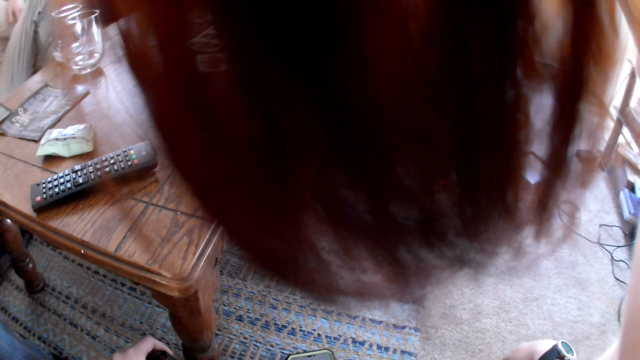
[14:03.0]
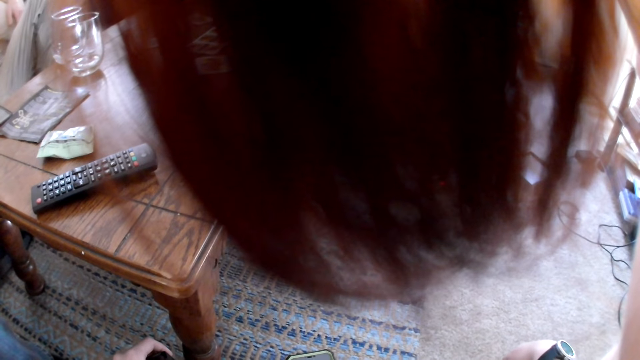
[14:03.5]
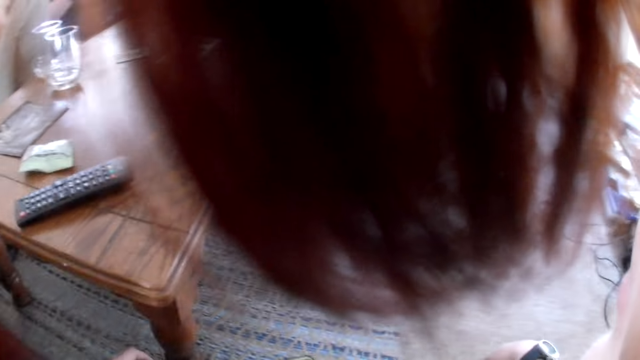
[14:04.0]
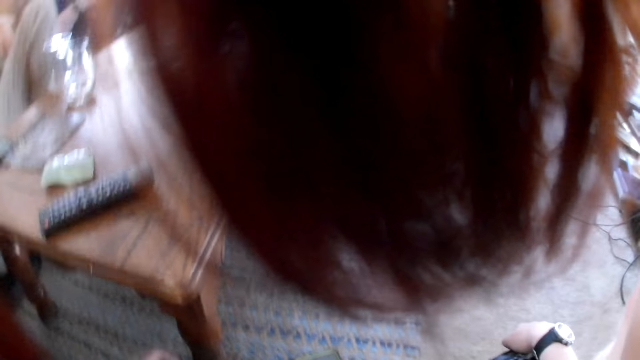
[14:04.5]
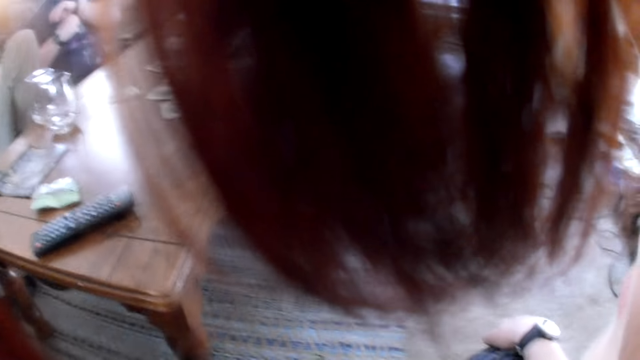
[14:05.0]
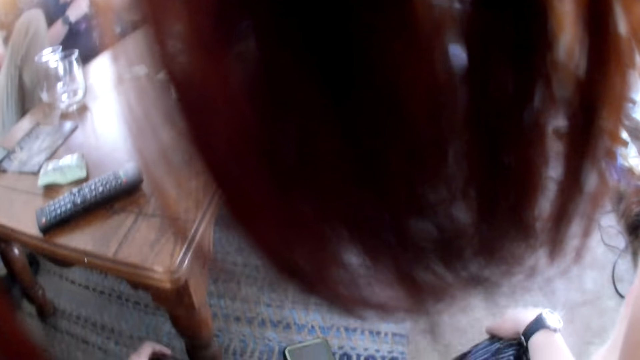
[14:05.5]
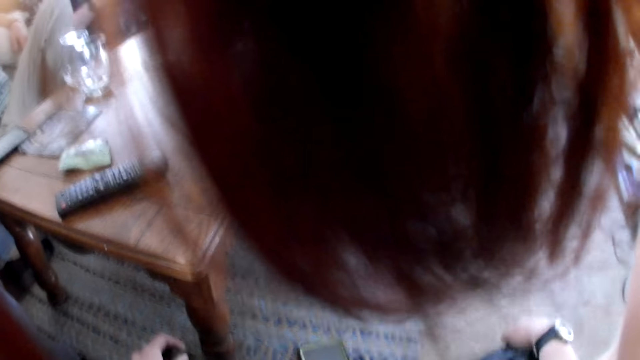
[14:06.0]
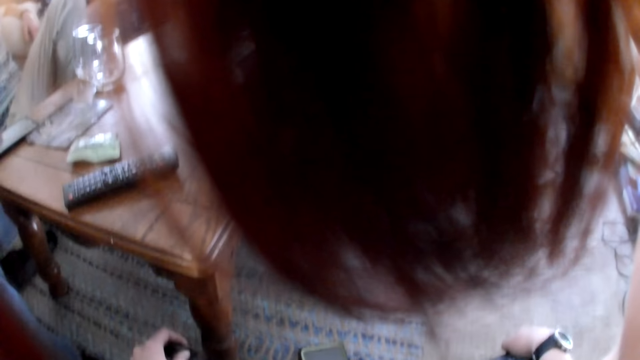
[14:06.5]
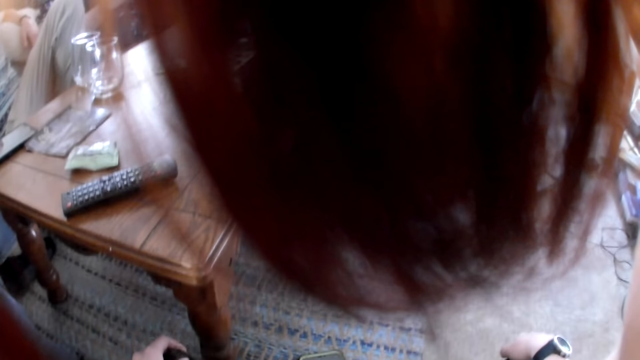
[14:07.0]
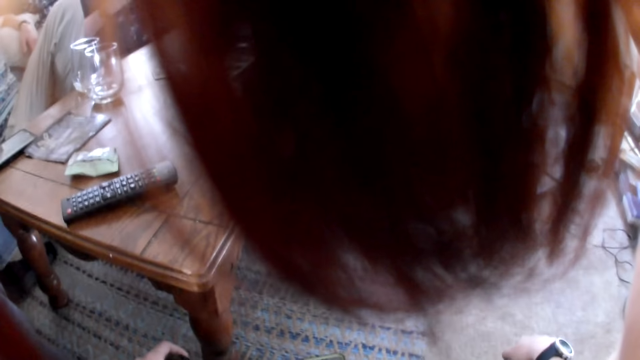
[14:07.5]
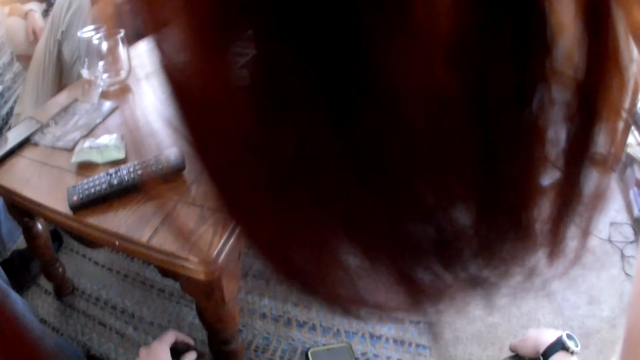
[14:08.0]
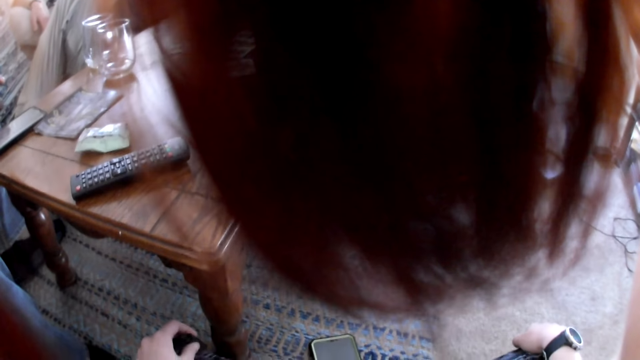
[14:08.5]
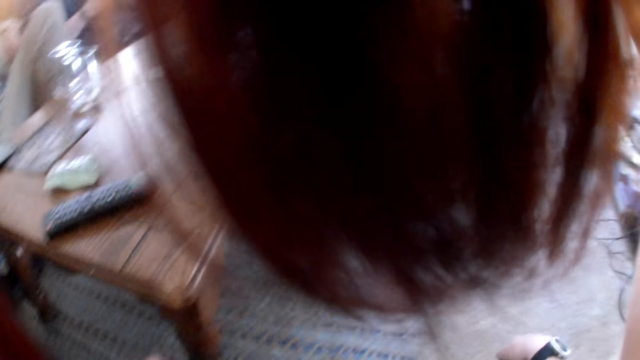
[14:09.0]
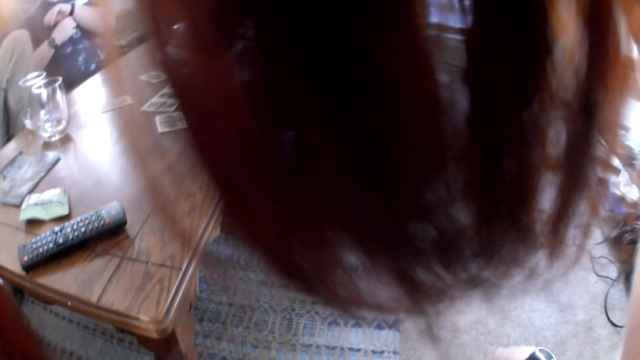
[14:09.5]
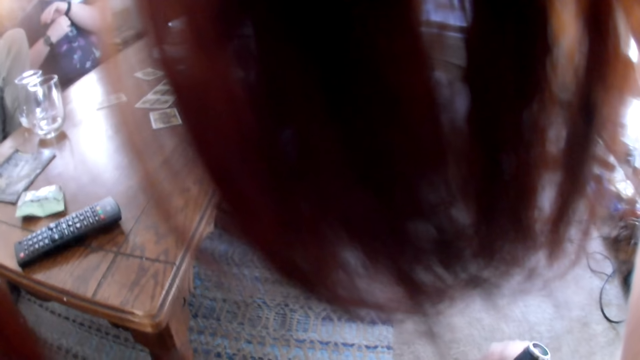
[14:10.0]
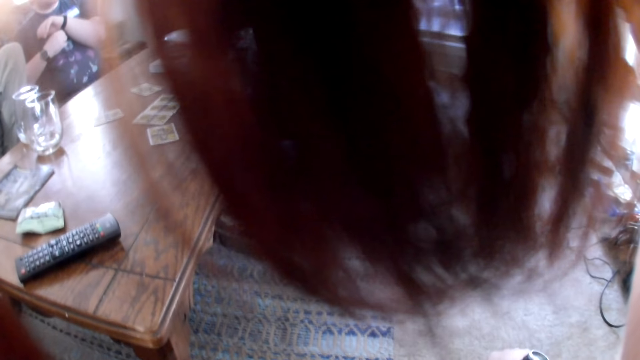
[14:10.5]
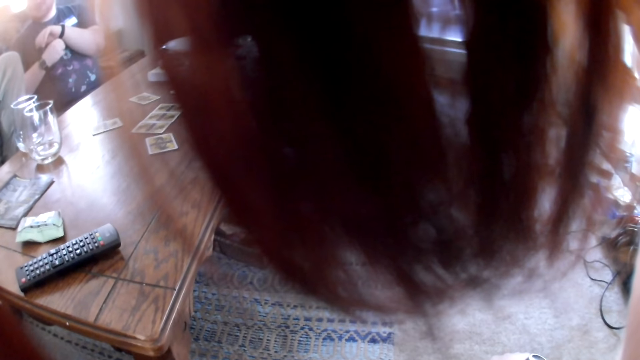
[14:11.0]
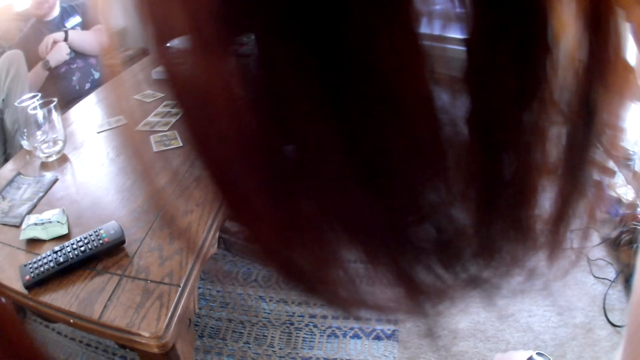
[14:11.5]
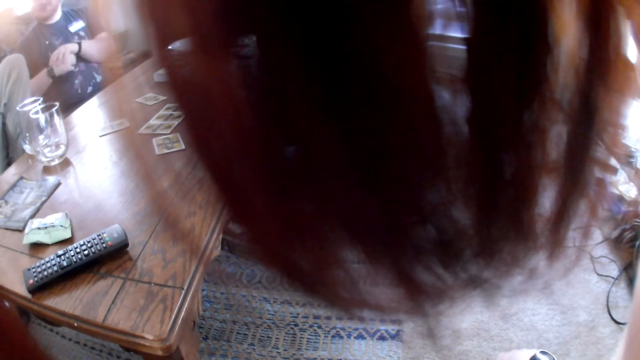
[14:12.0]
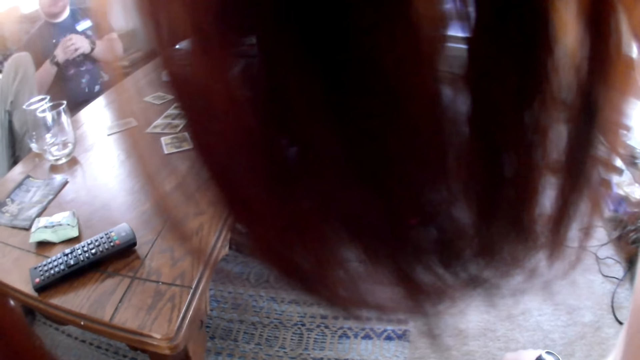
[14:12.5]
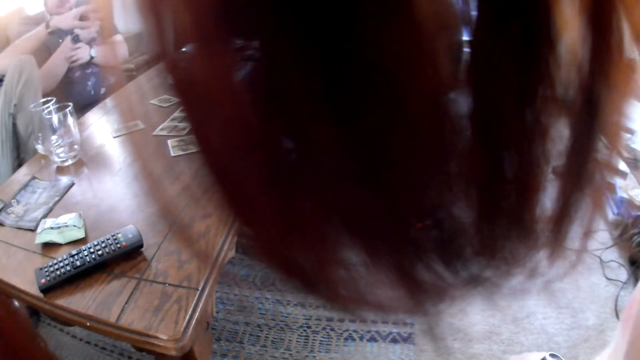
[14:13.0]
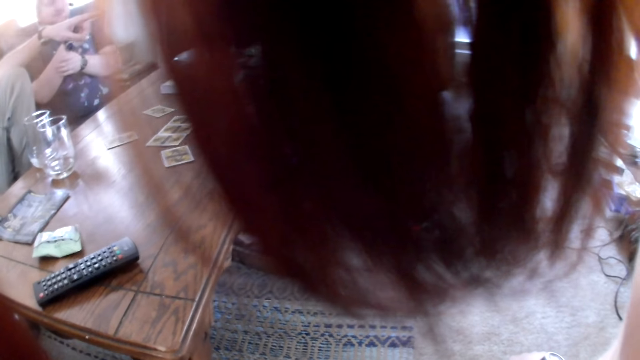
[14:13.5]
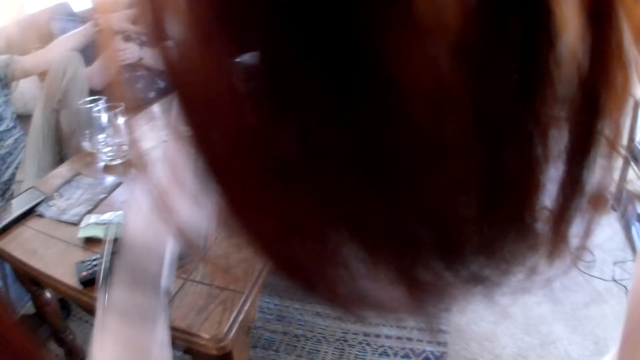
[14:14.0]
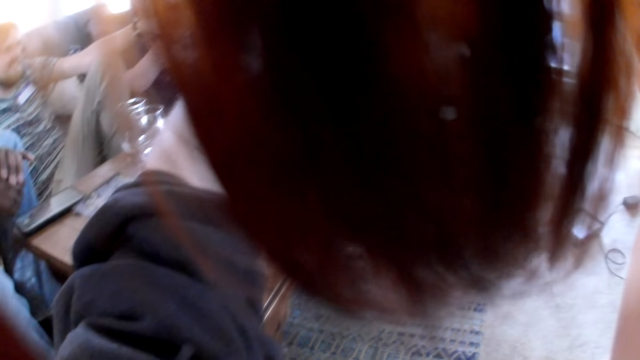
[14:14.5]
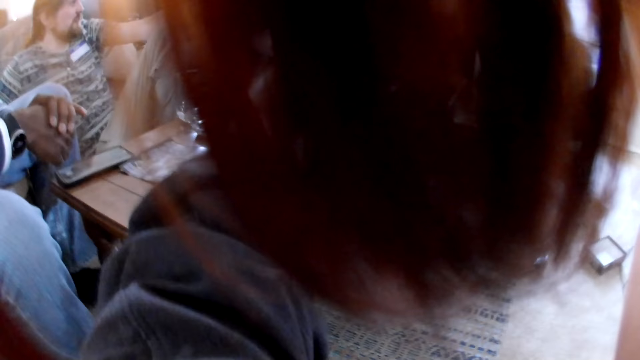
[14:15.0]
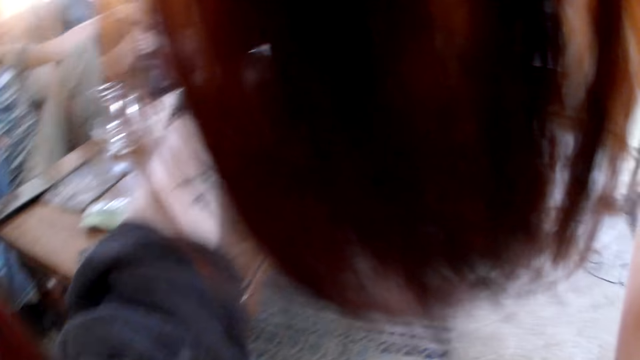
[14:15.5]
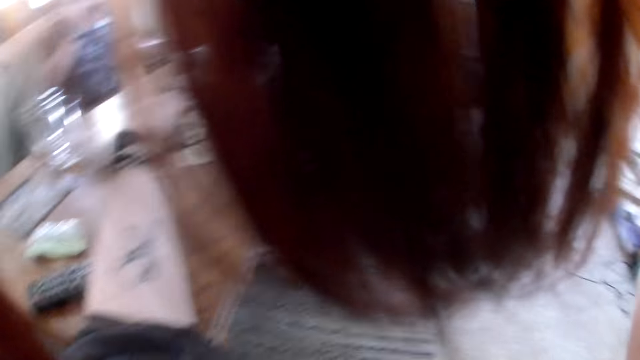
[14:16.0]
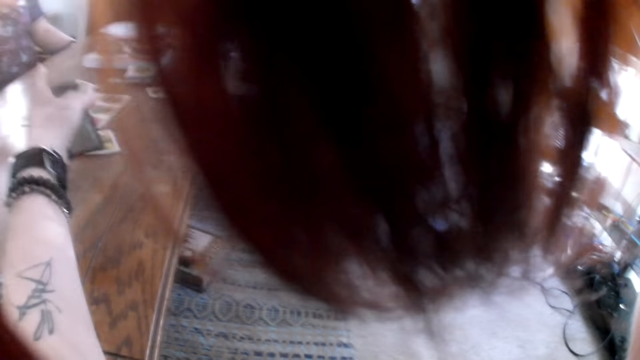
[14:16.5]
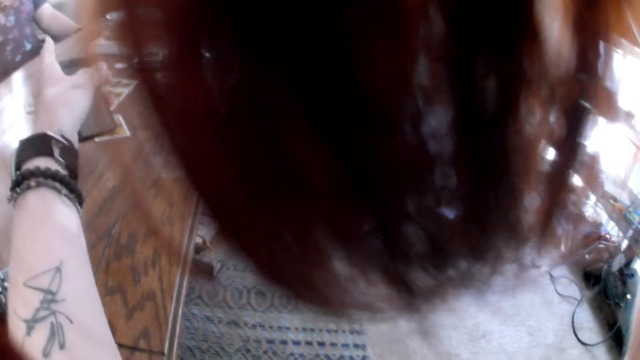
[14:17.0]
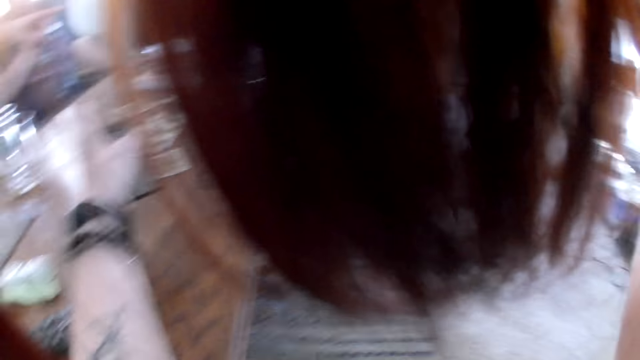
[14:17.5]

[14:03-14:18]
The camera wearer converses with a man, another man and a woman. The first man converses with the second man, the woman and the camera wearer. The woman converses with the first man. The first man converses with the woman. The first man points to the woman. The second man points to the woman. He moves his hands. The camera wearer points to the second man. Another man converses with the first man, the second man, the woman and the camera wearer.

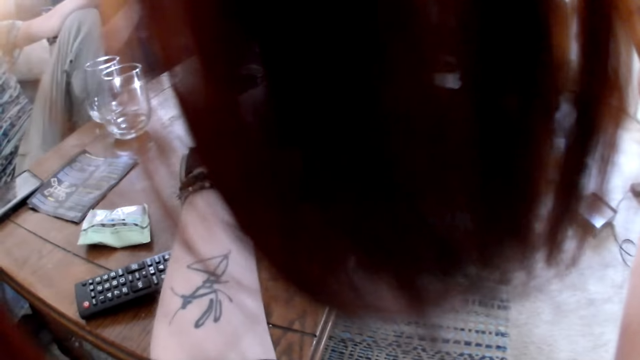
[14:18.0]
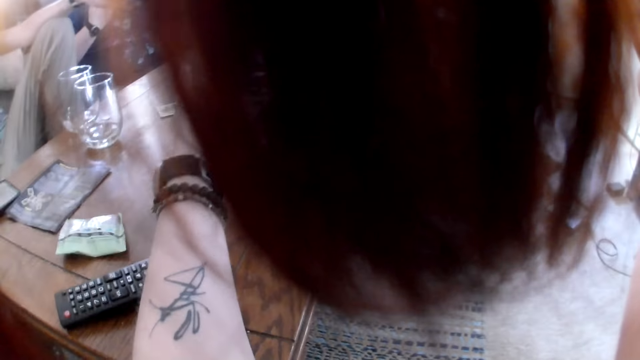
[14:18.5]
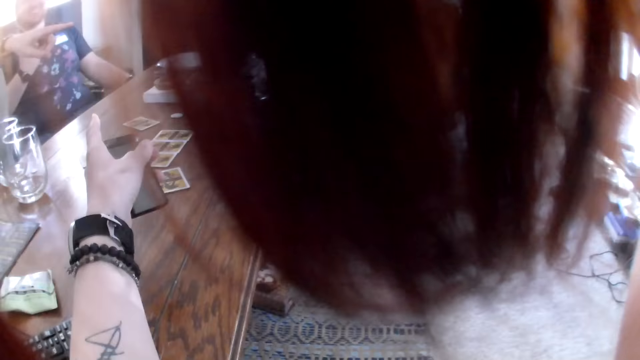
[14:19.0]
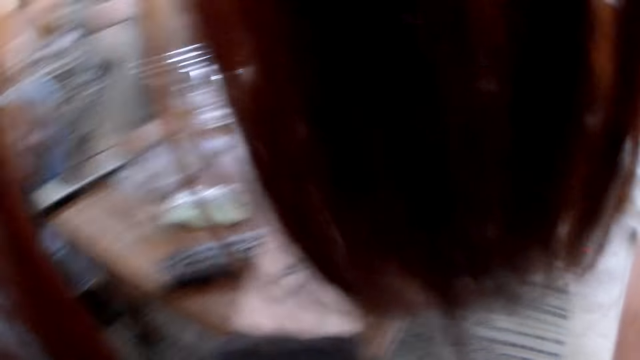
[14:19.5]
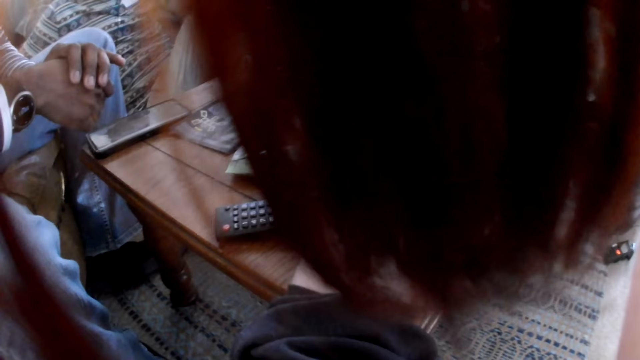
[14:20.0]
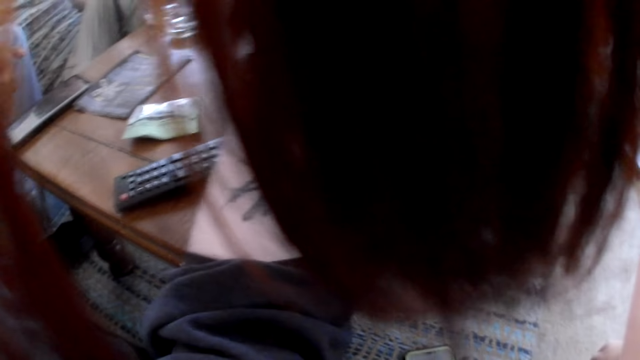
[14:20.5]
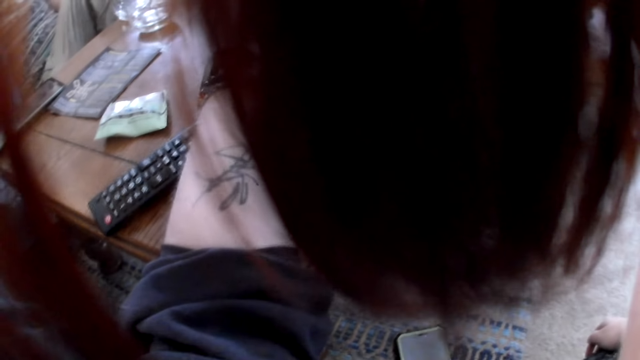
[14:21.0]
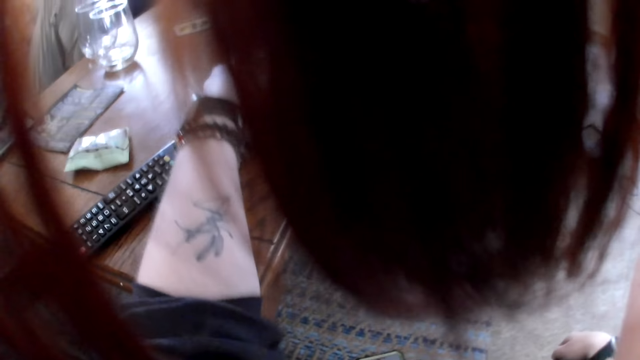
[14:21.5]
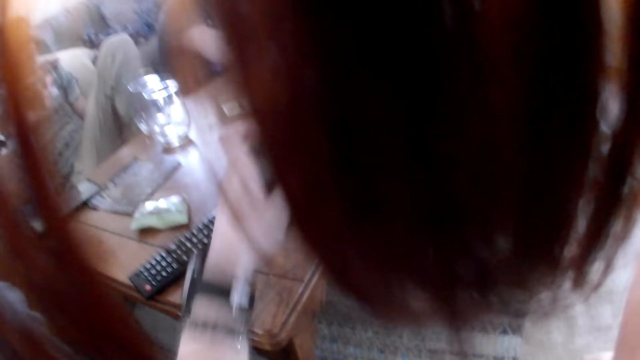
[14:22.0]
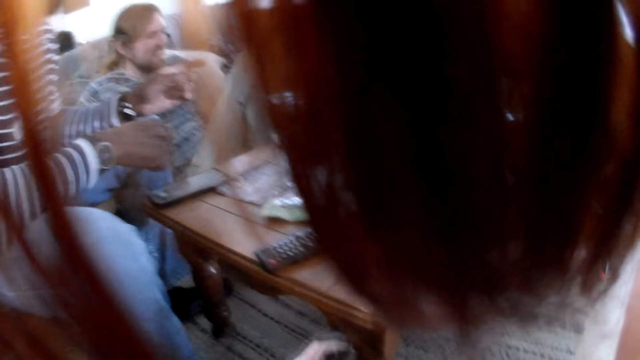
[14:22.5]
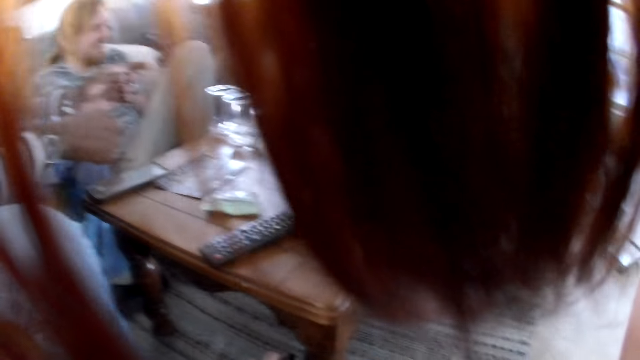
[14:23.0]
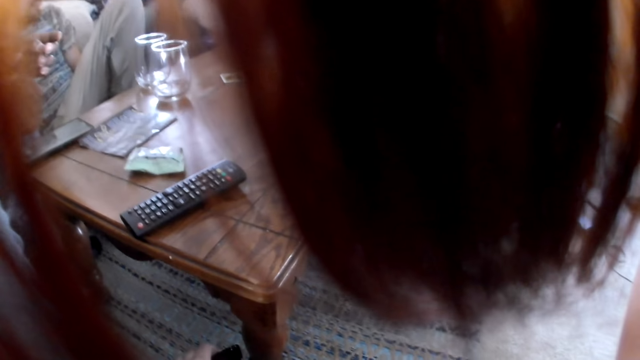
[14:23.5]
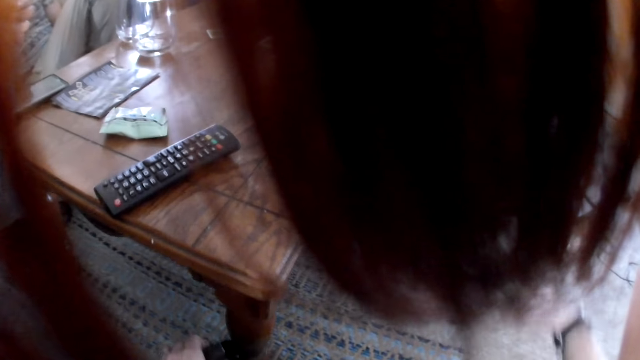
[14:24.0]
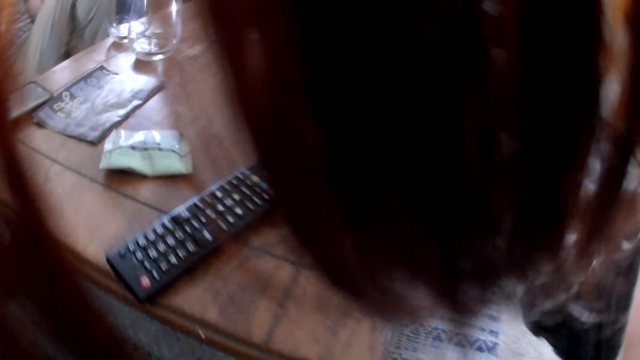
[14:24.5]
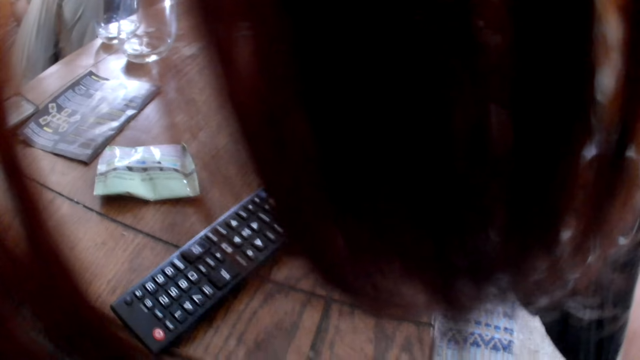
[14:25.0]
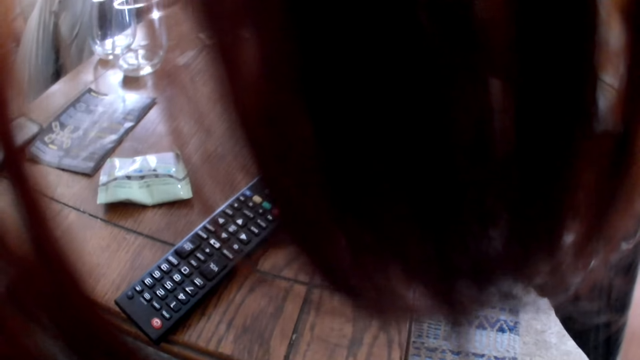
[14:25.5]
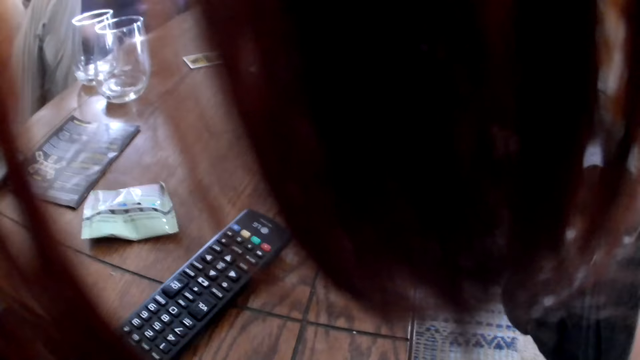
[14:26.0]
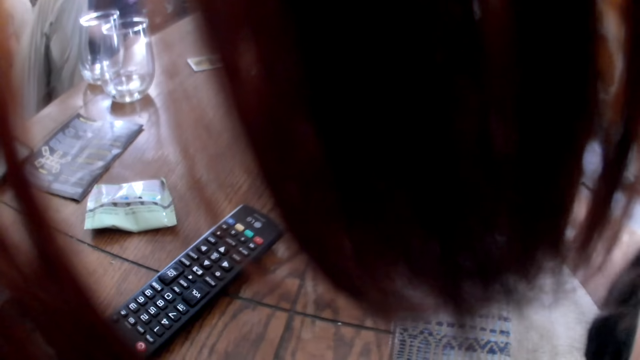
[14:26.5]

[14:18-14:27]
The second man converses with the third man. The camera wearer lowers their hand. The third man converses with the woman, the first man, the second man and the camera wearer. The camera wearer moves their hand.
